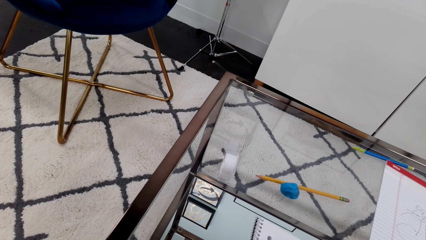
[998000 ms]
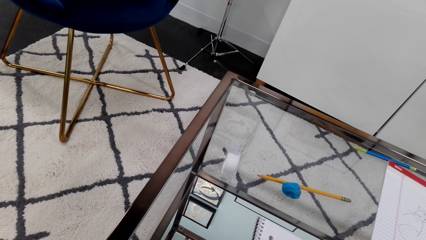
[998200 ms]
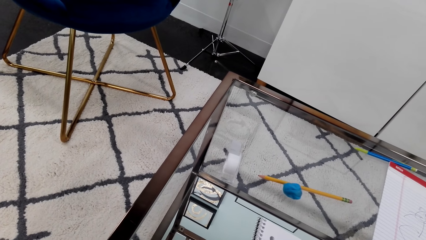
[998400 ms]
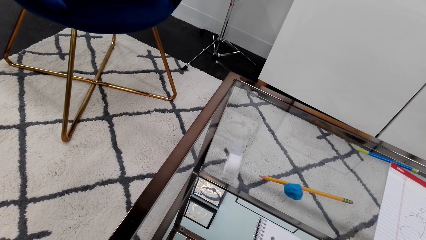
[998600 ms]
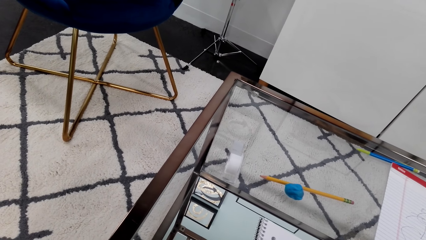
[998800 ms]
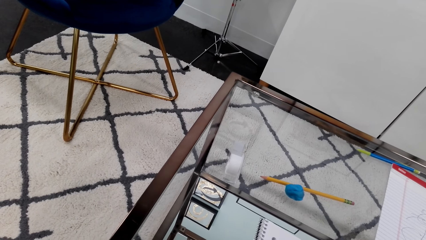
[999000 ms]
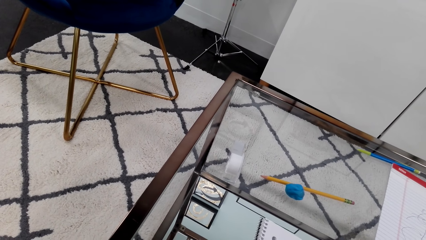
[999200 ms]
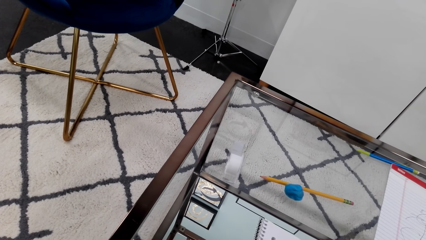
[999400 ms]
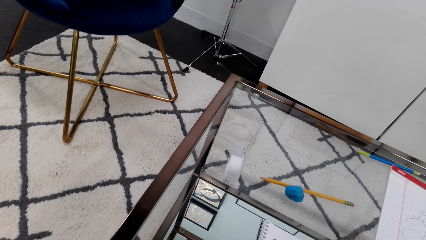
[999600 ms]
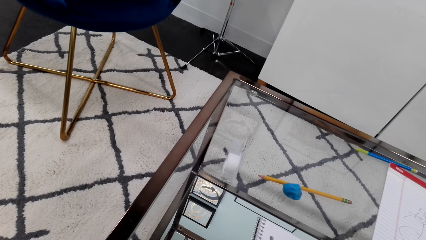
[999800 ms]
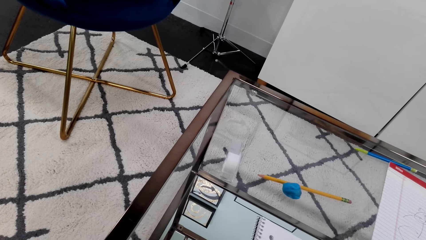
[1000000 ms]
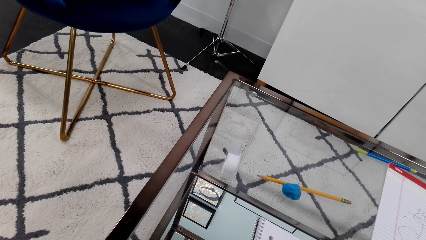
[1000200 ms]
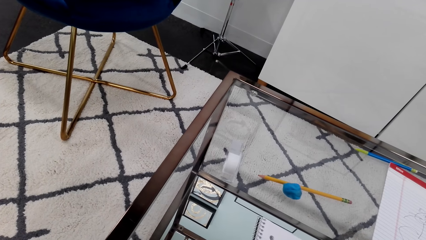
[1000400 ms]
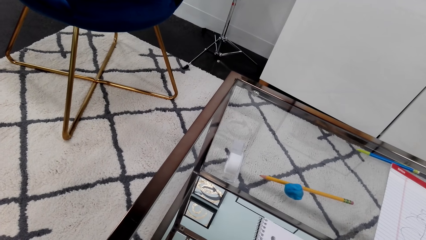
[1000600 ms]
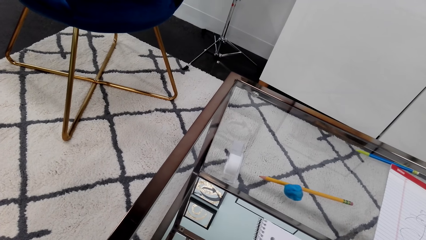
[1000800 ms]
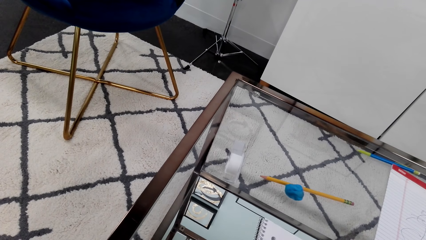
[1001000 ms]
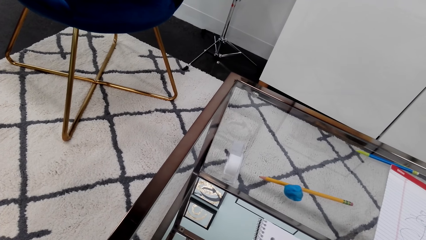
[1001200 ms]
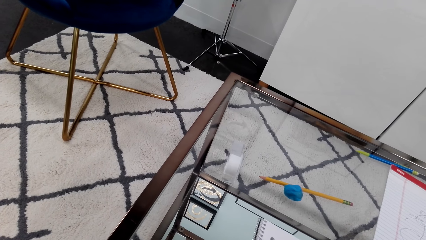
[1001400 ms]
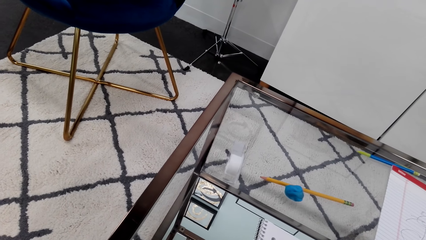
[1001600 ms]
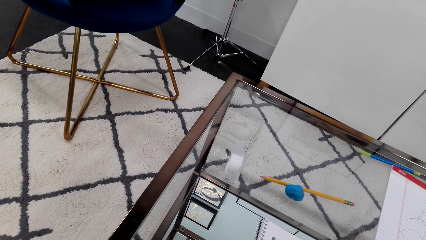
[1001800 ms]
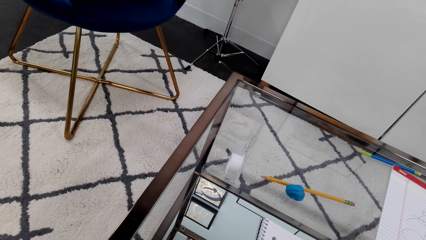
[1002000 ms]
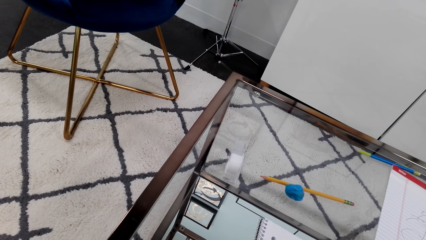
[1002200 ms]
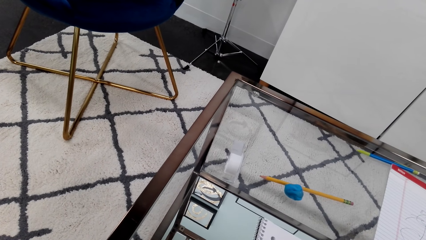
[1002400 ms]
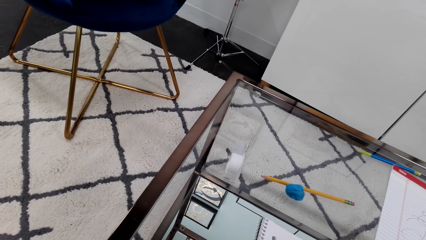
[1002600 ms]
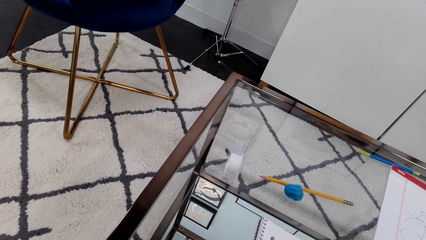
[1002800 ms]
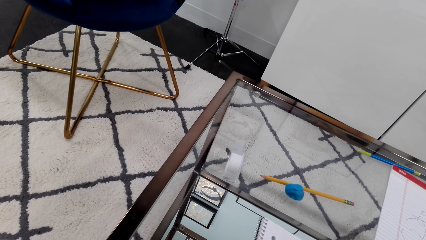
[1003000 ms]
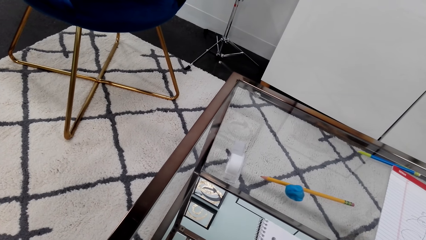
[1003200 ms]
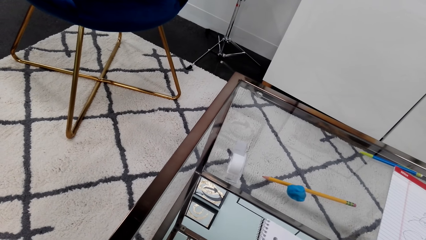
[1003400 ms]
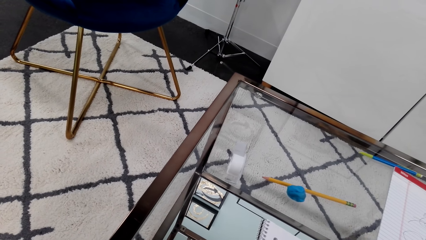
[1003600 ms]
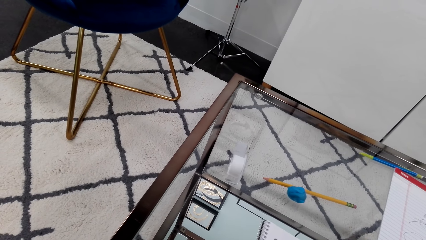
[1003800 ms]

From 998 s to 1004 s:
The camera wearer looks around.

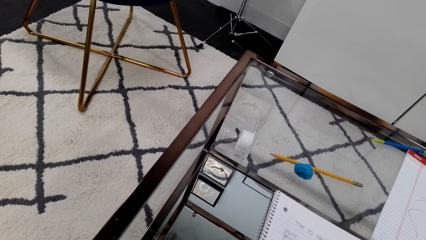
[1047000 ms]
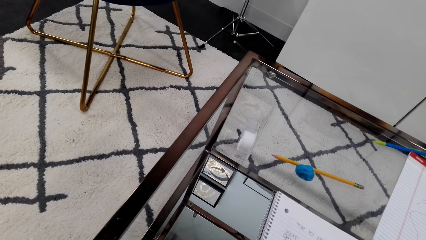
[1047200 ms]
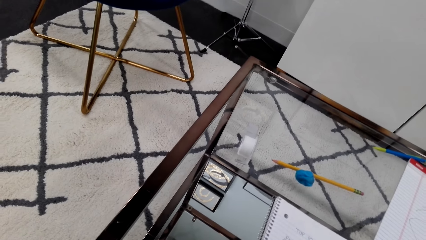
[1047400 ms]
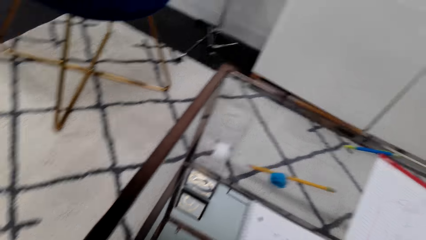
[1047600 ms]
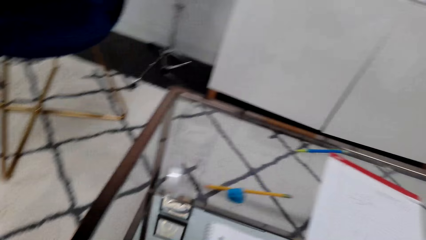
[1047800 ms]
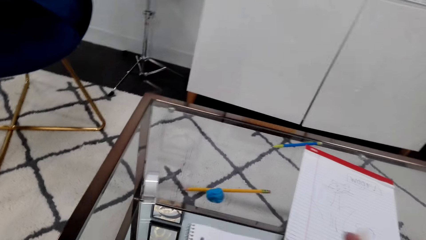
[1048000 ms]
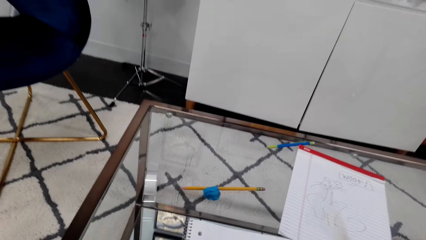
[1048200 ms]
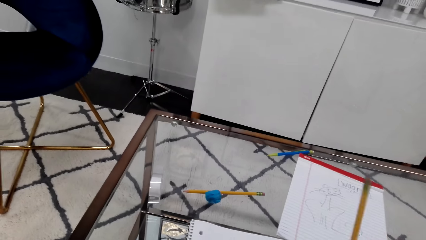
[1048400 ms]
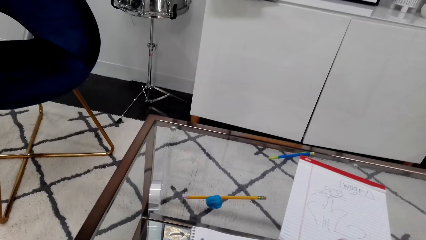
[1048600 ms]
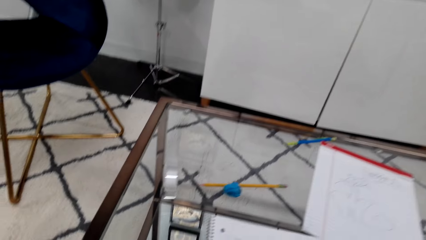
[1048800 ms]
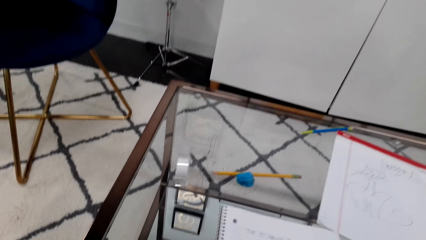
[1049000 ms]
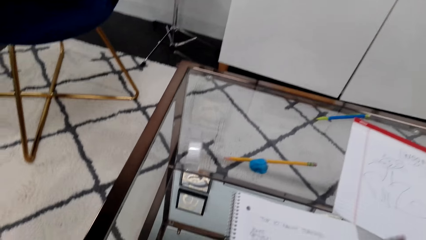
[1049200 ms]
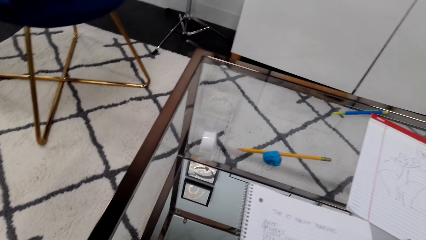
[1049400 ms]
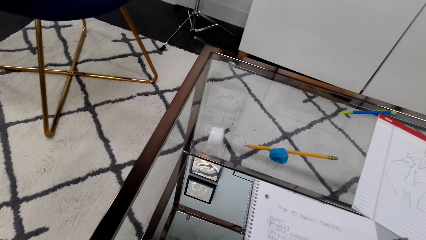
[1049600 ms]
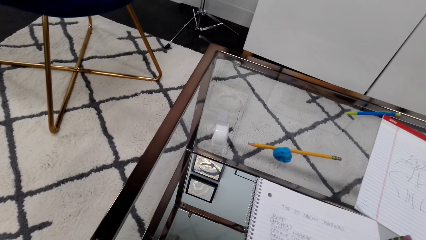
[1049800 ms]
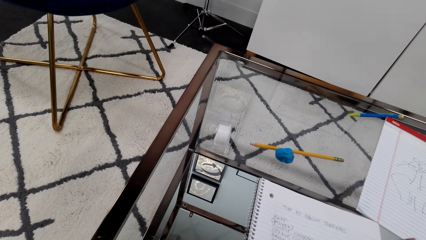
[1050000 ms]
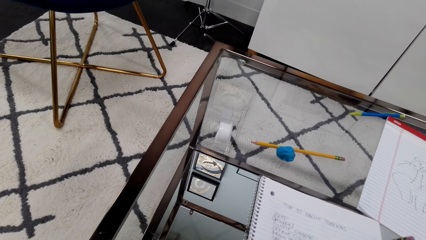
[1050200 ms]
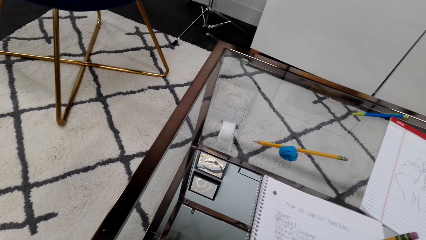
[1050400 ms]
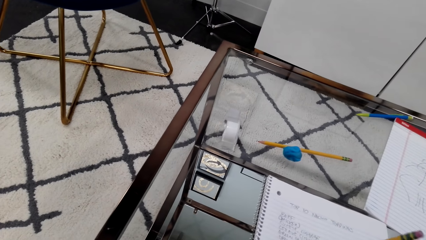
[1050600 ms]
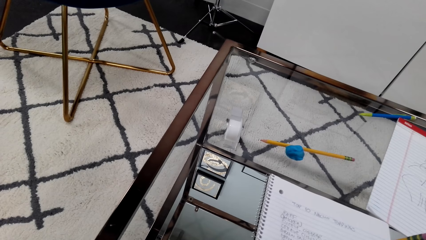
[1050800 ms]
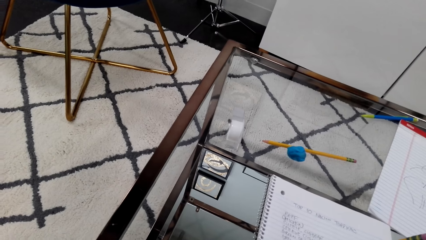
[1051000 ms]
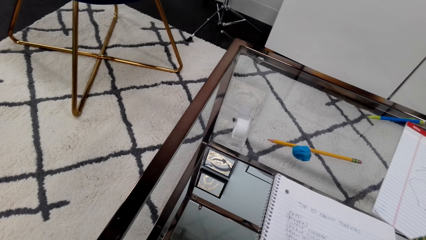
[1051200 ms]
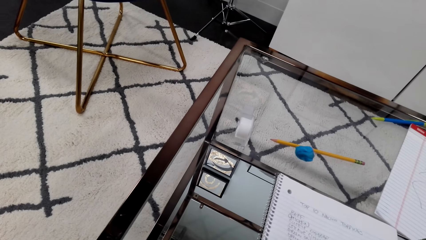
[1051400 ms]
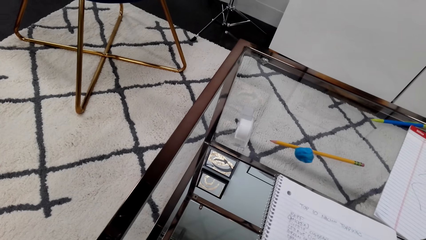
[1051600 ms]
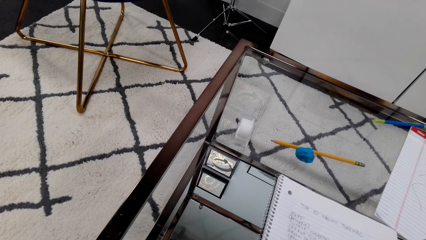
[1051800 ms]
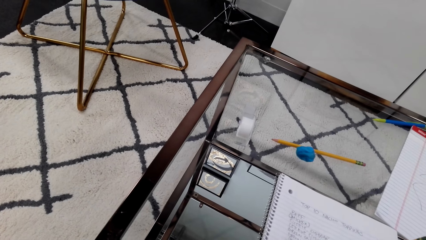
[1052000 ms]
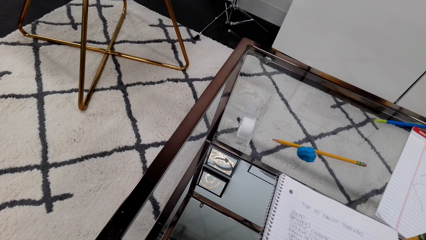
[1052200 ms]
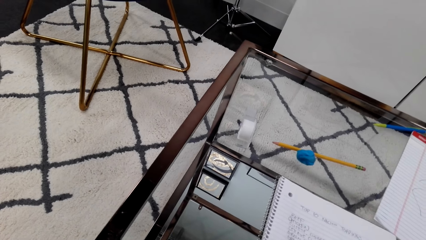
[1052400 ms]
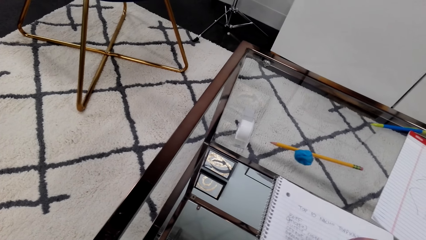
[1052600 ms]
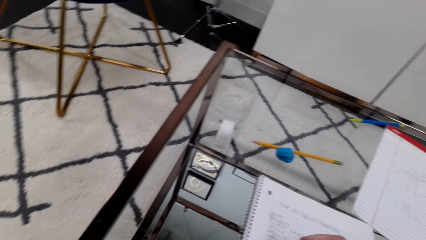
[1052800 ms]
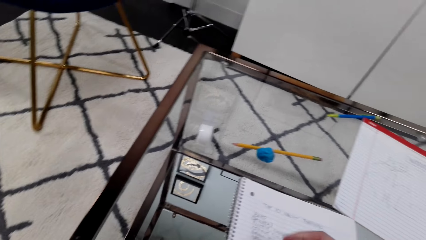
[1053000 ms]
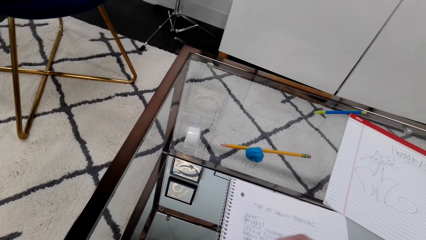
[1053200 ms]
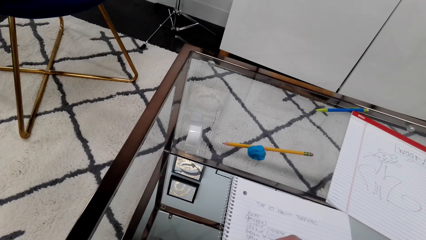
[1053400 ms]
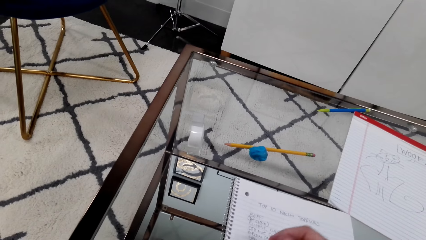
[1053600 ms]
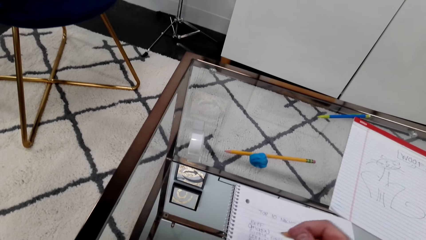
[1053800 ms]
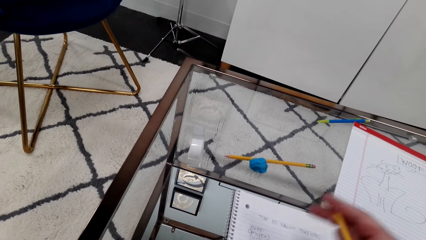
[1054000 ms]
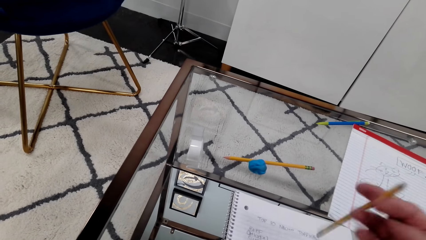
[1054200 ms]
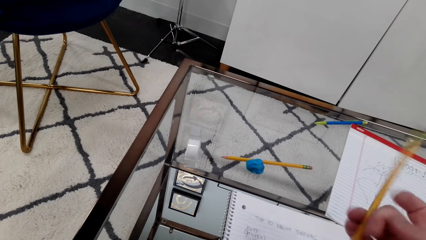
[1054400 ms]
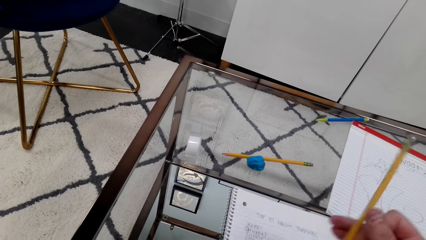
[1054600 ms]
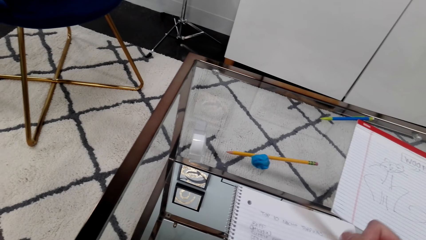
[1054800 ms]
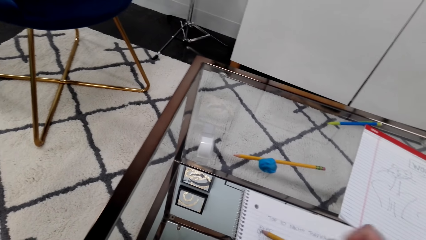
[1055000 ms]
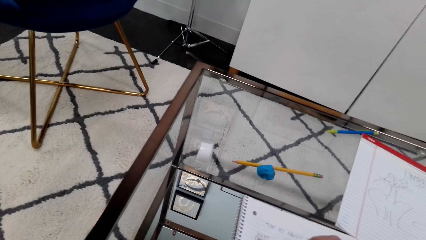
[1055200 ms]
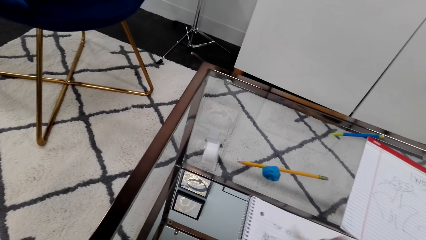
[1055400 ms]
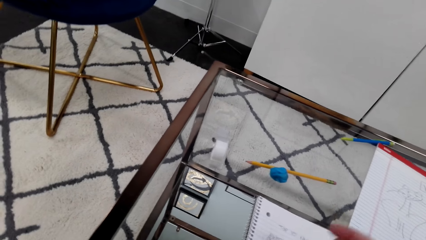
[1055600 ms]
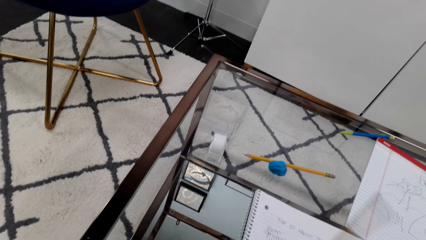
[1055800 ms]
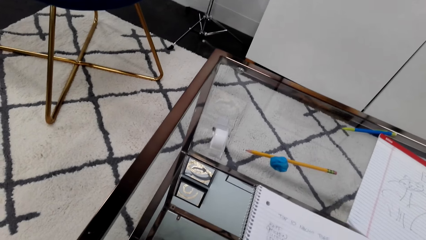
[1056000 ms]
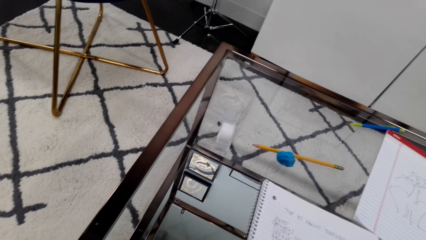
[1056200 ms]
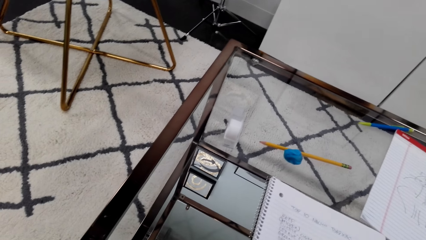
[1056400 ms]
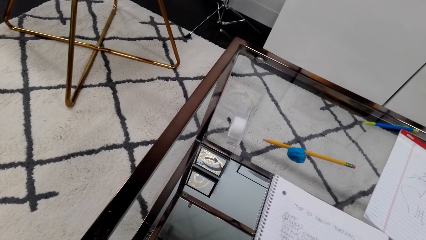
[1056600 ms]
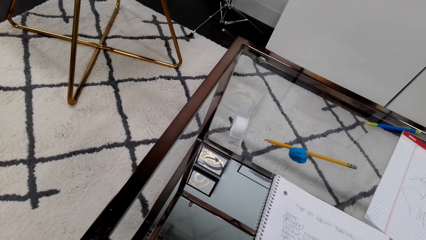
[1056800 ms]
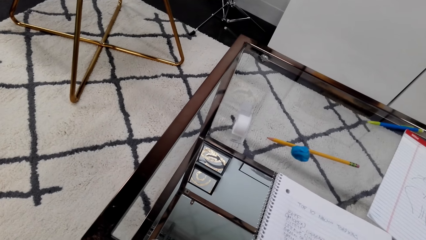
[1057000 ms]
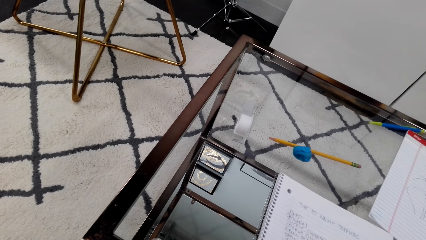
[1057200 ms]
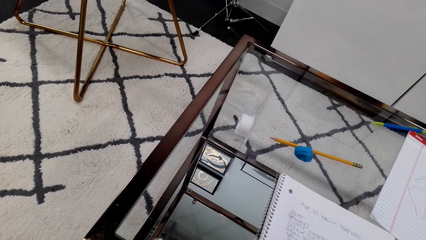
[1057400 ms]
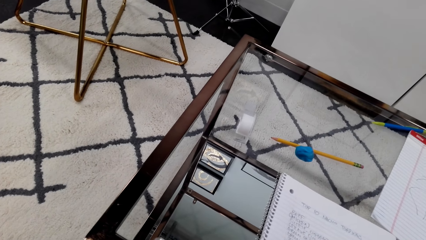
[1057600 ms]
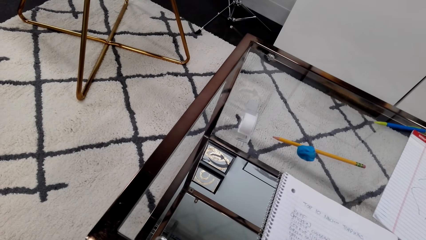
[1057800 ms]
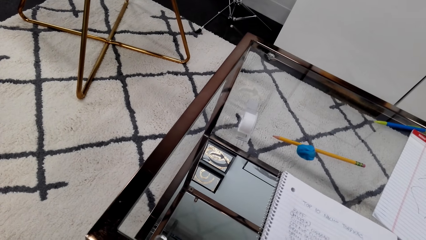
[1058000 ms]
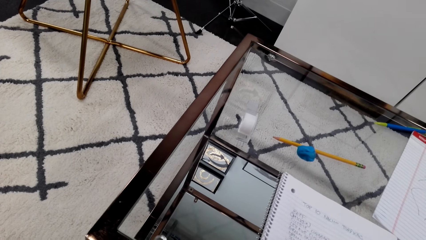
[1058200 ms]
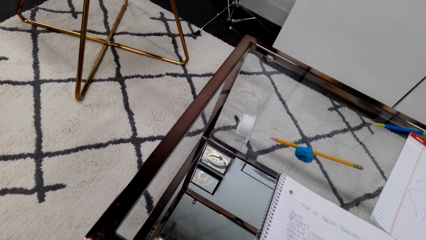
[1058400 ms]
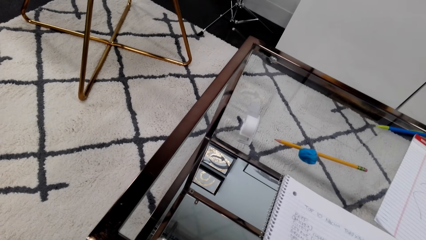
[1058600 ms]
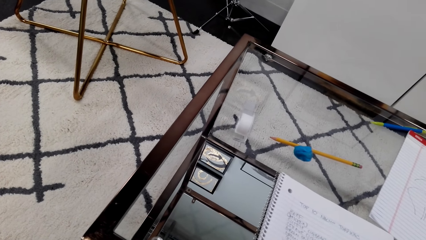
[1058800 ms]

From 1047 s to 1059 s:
The camera wearer puts the pencil up. They move the pencil. They lift the pencil. They look at the book. They tap the book.
